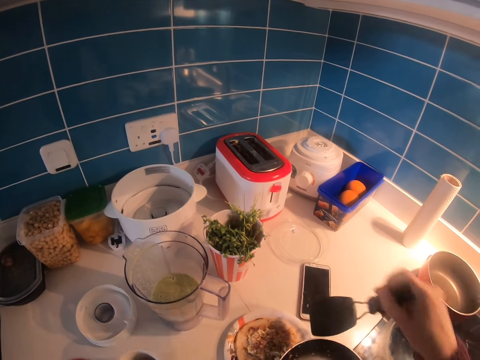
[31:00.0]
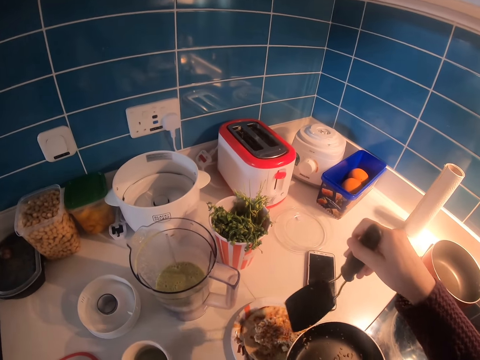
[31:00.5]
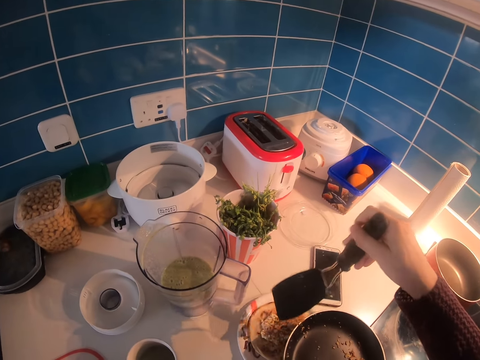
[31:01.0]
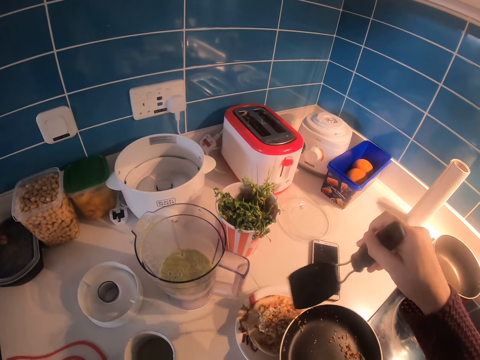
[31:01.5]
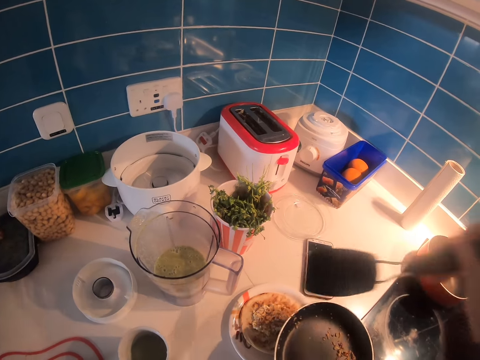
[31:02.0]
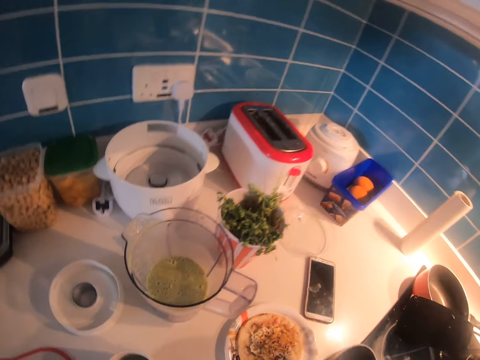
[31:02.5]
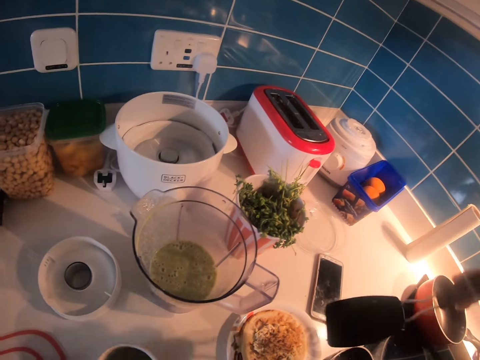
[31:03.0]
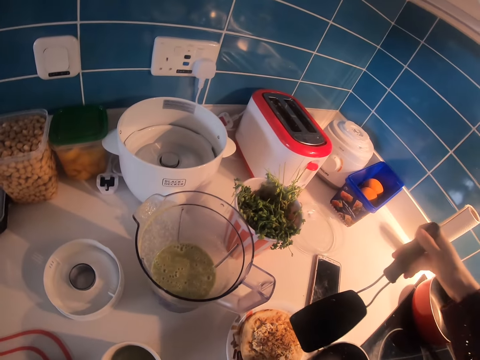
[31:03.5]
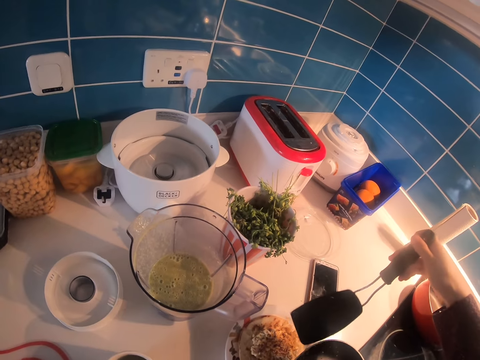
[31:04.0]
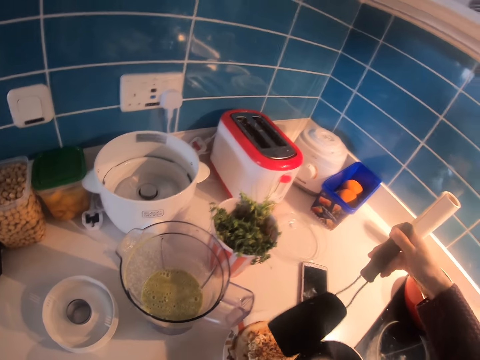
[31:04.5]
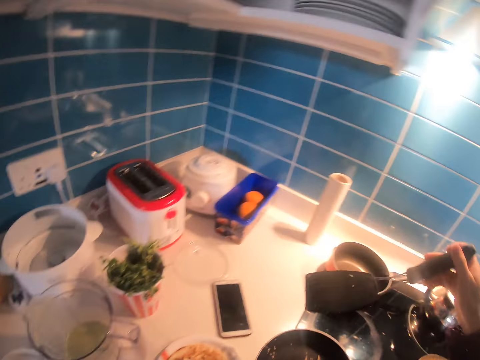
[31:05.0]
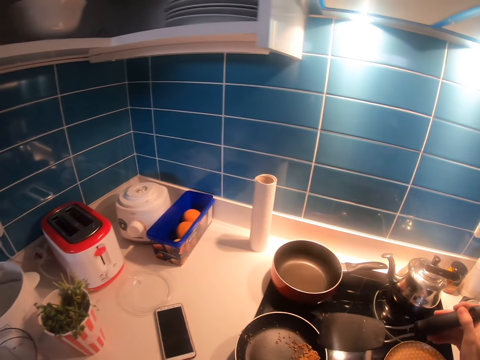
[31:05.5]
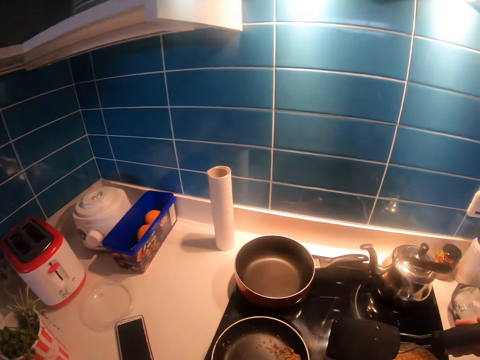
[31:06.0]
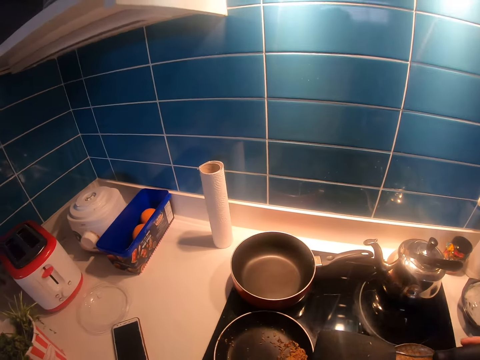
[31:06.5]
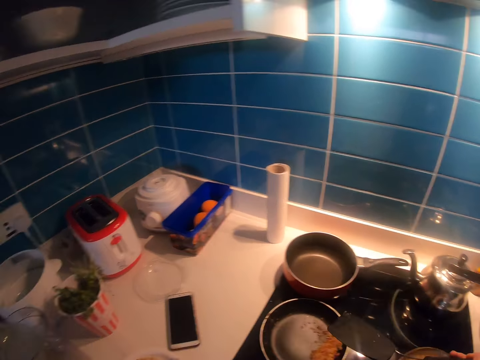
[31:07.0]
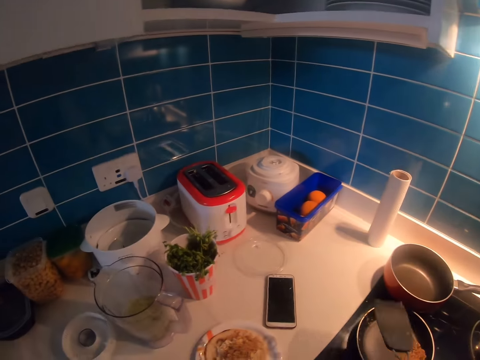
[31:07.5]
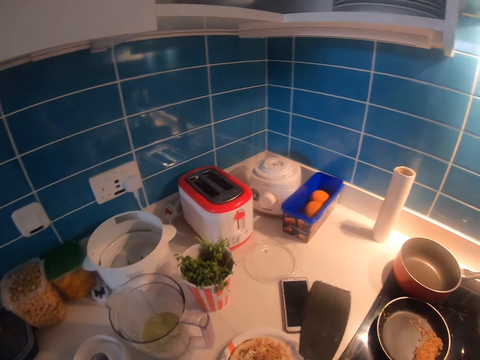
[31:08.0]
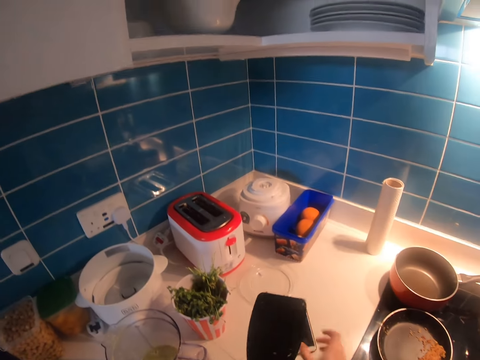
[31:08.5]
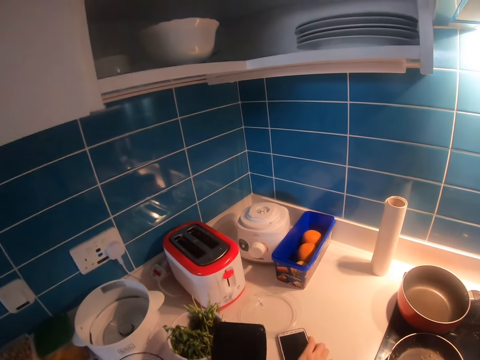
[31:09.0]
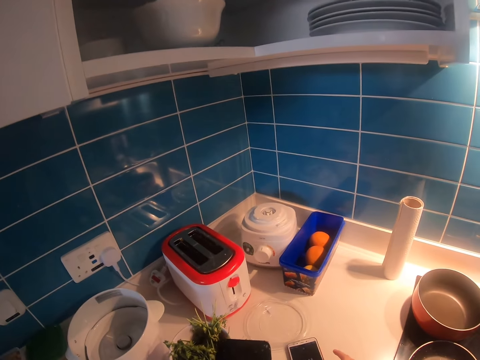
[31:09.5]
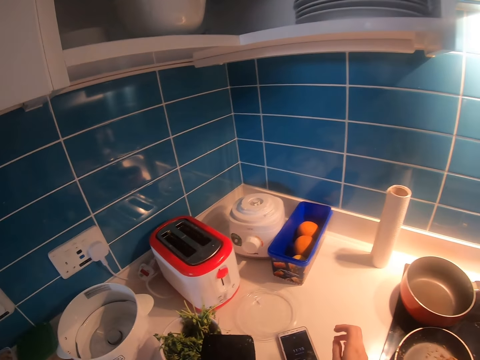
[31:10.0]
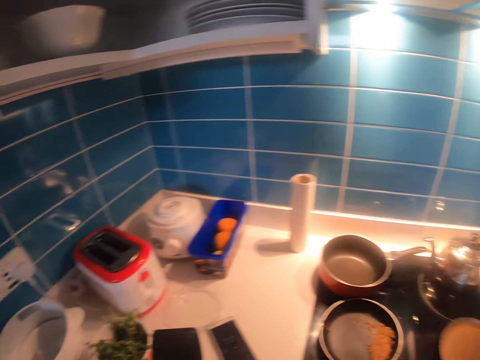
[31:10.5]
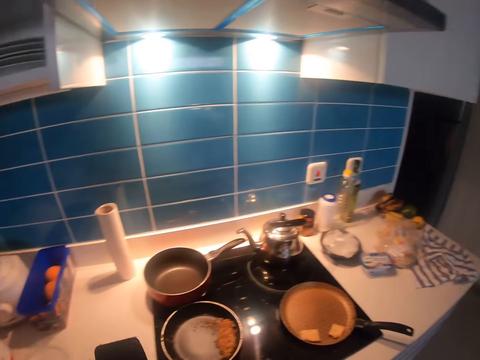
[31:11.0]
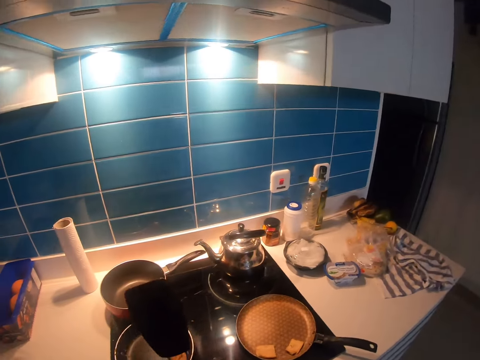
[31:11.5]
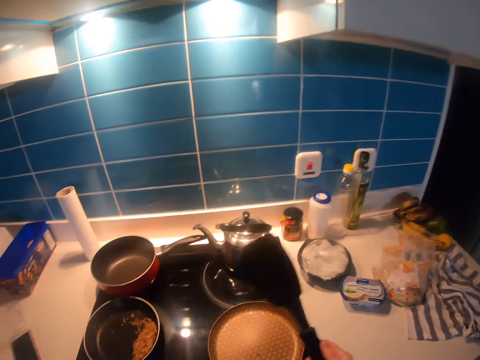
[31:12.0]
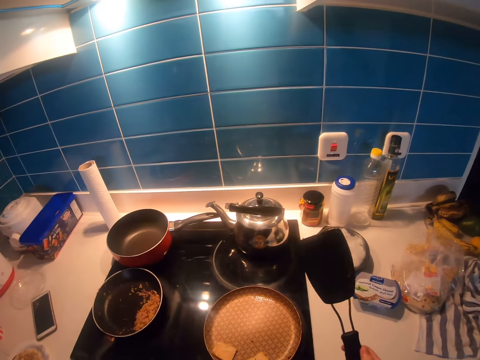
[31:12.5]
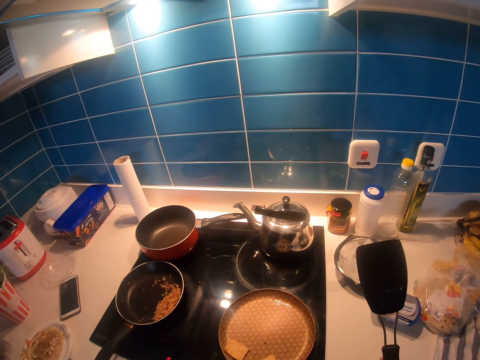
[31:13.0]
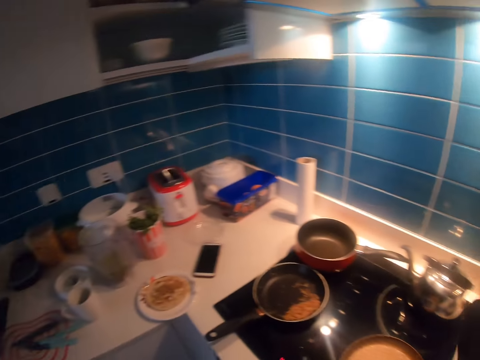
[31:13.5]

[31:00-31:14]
The camera wearer puts the frying pan on the cooker. They stare at a spoon. They touch the phone. They operate the phone. They look around the kitchen.

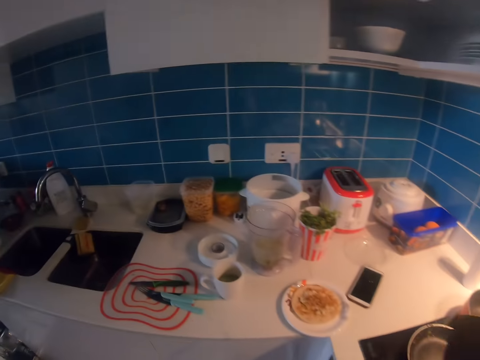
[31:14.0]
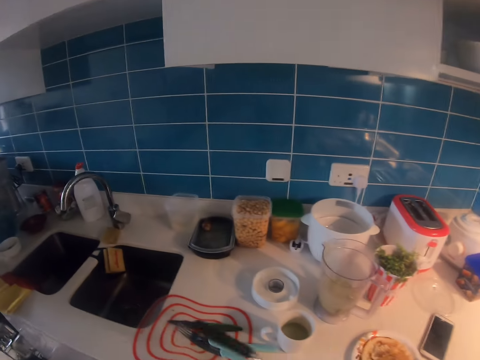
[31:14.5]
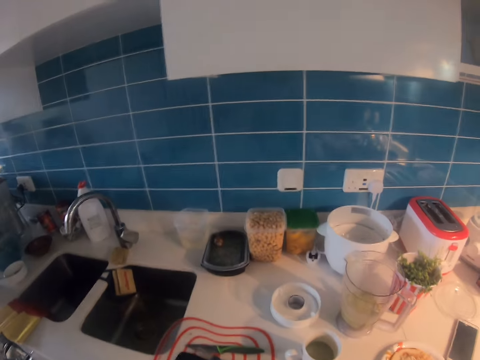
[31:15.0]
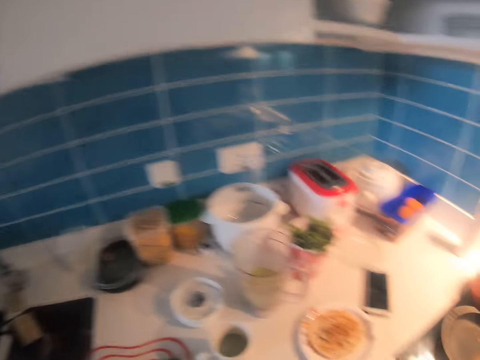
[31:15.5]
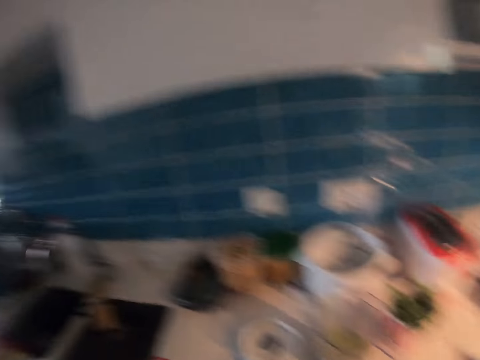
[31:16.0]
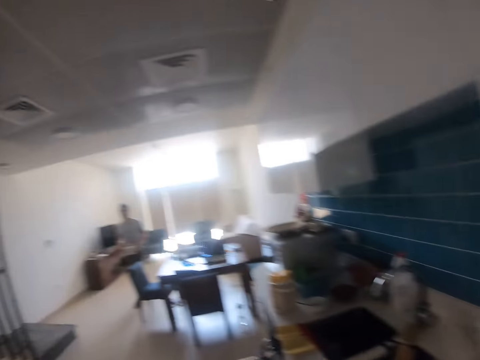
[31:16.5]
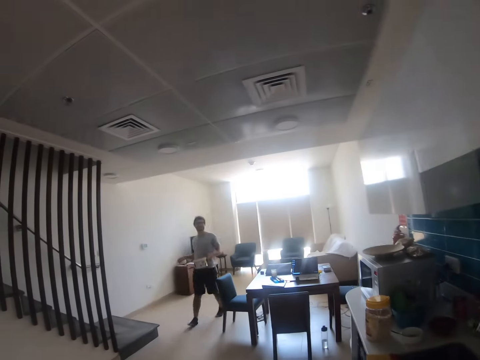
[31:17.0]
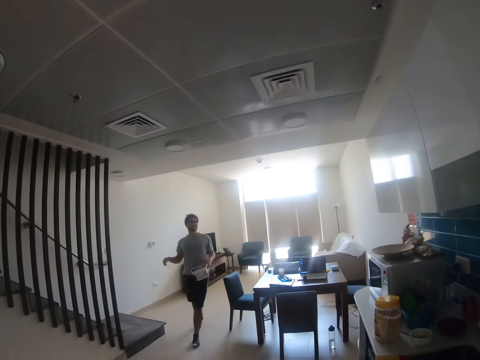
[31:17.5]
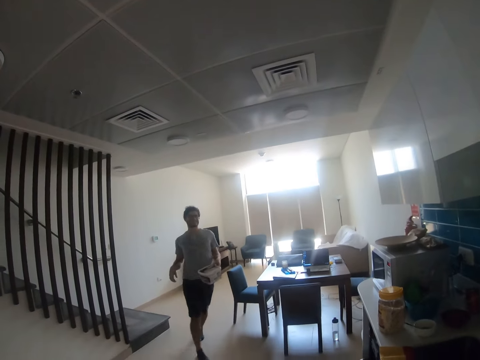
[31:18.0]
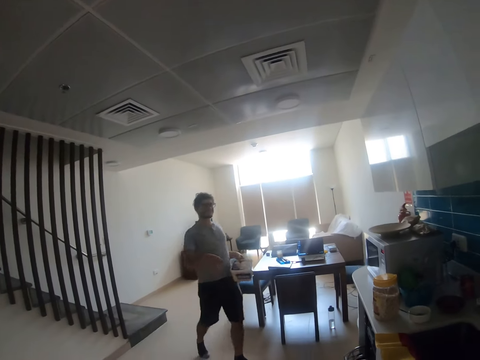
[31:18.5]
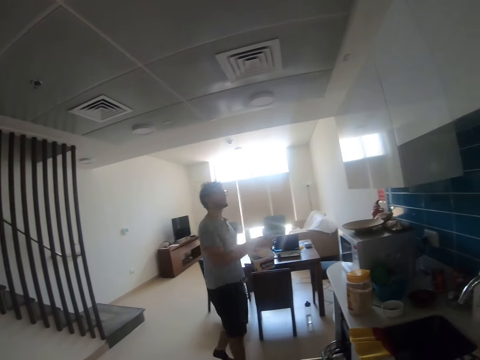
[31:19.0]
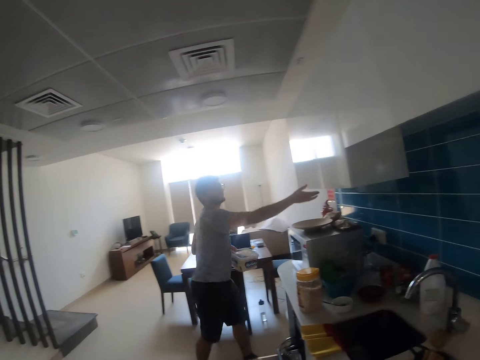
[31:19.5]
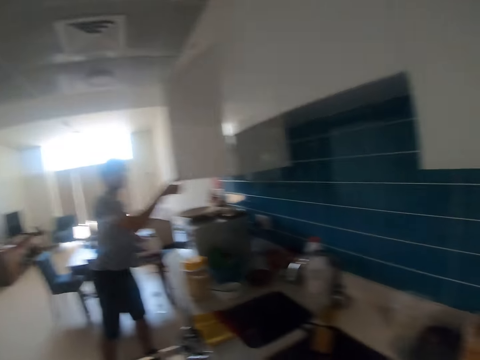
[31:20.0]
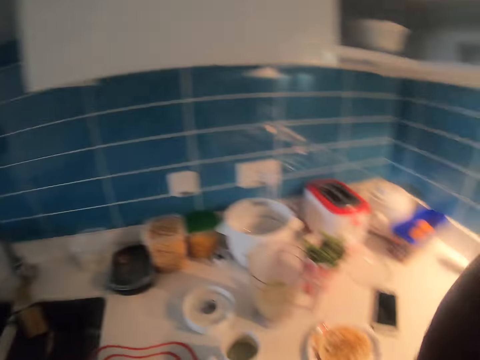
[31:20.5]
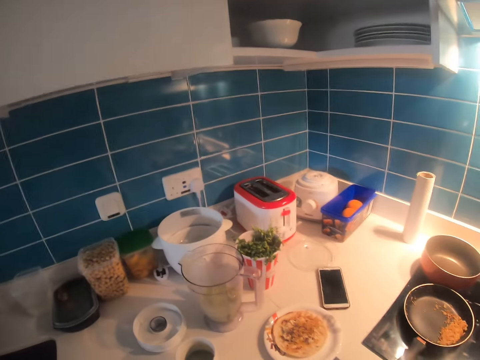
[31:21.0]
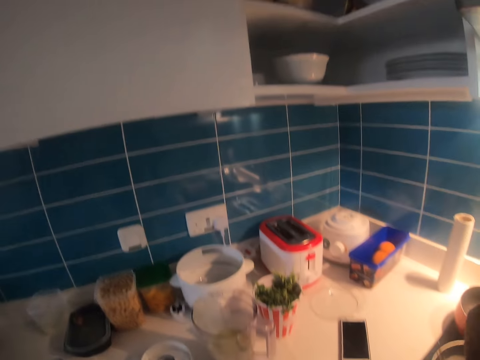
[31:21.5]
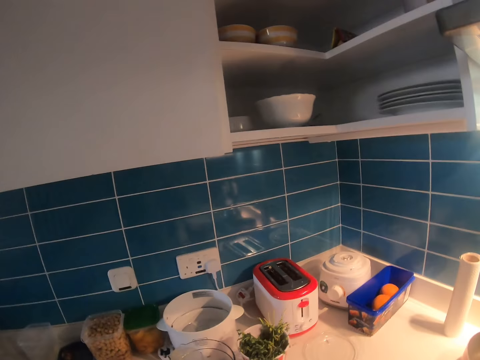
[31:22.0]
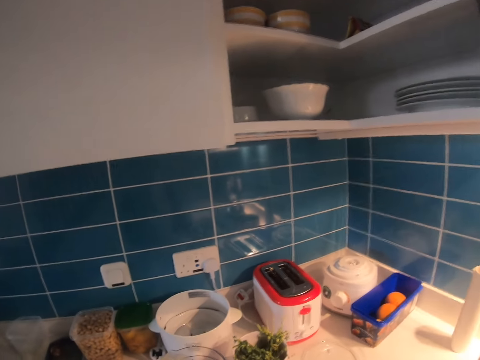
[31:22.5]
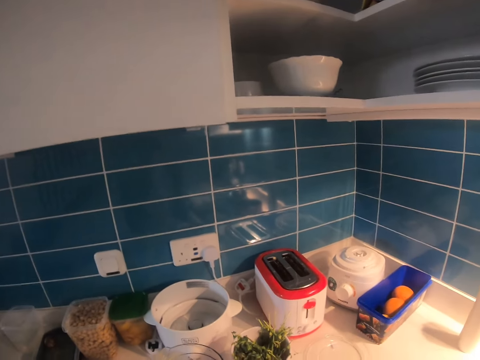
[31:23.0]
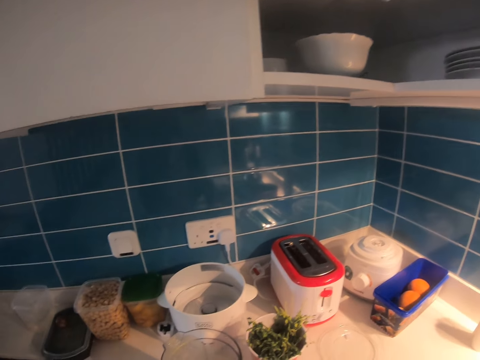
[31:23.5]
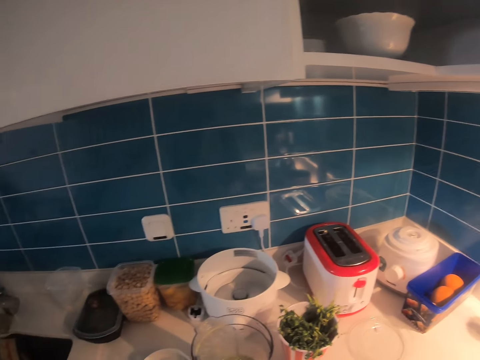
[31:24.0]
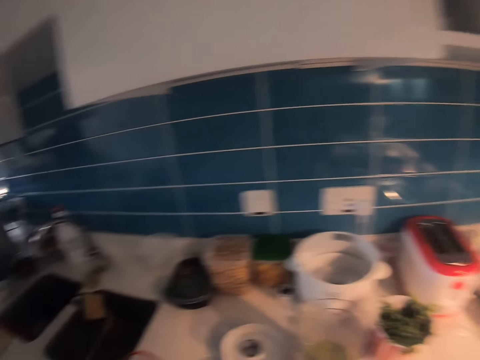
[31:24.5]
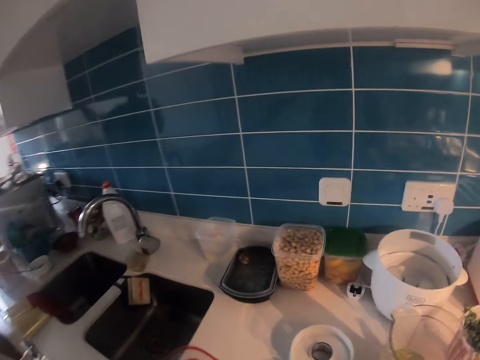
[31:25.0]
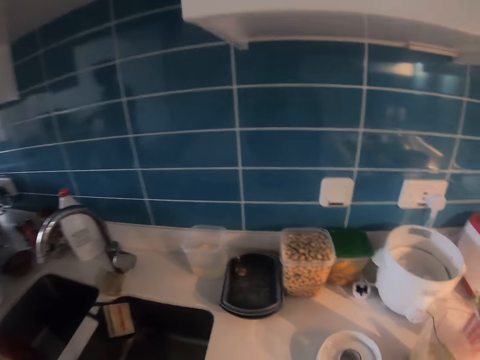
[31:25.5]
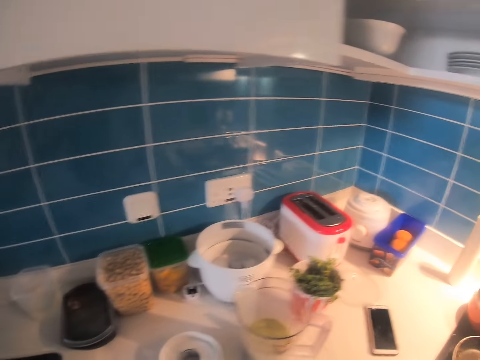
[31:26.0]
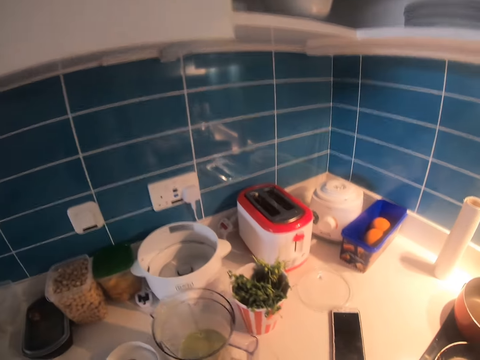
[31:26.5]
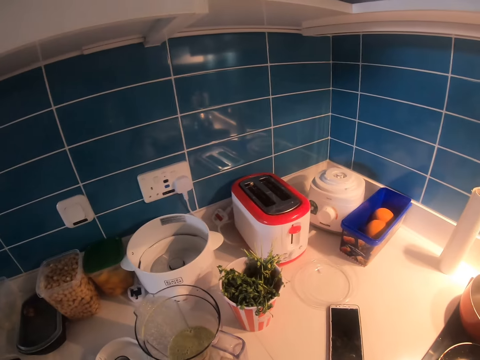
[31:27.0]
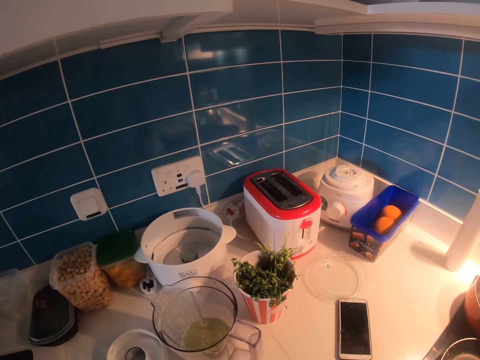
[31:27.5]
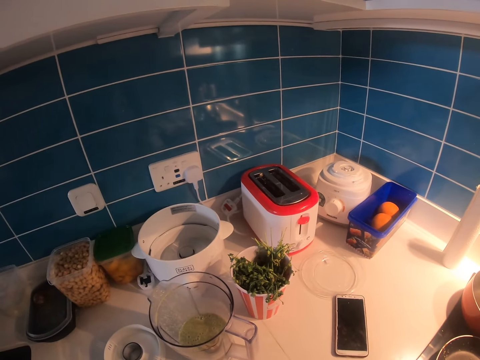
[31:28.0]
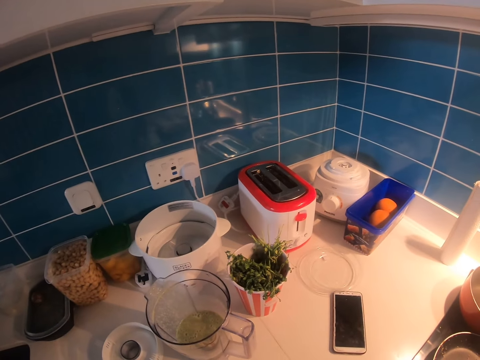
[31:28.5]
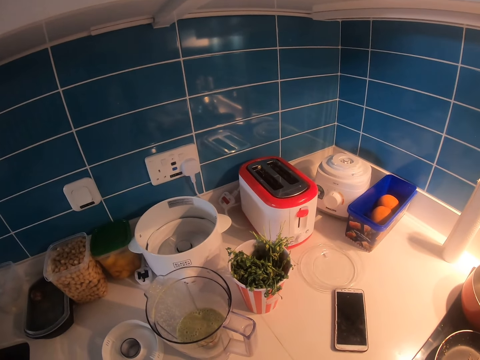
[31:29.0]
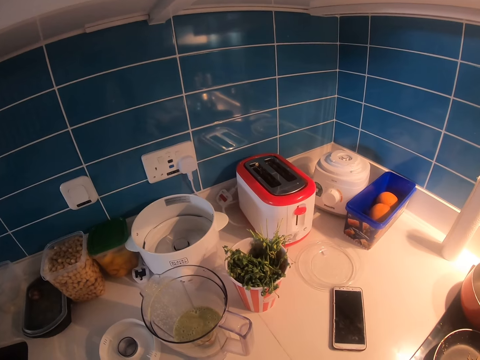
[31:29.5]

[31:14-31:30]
The camera wearer places down the spoon. They look around. A person walks to the kitchen. The person interacts with the camera wearer. The person opens the cabinet. The person interacts with the camera wearer. The camera wearer talks to the person. They look around.
